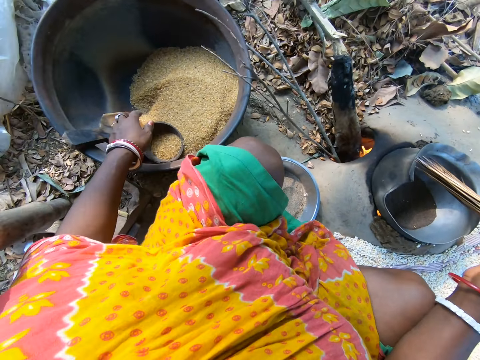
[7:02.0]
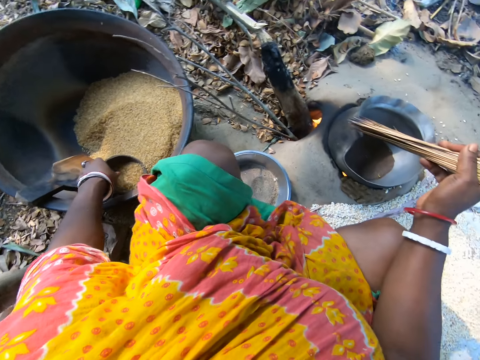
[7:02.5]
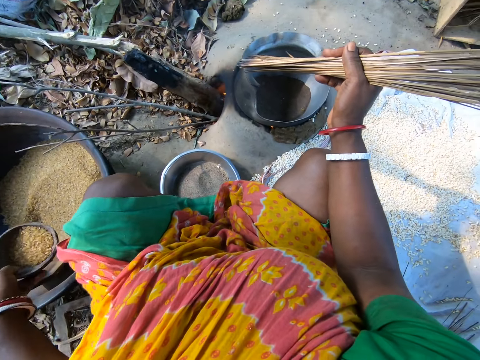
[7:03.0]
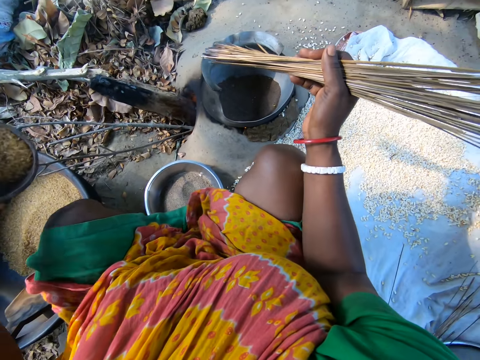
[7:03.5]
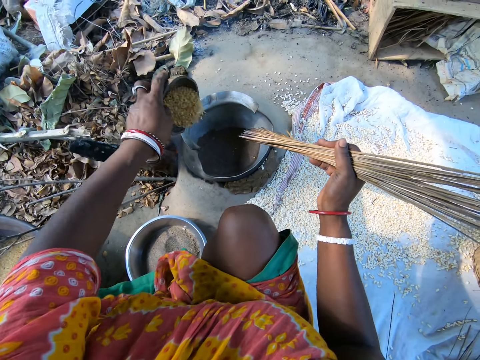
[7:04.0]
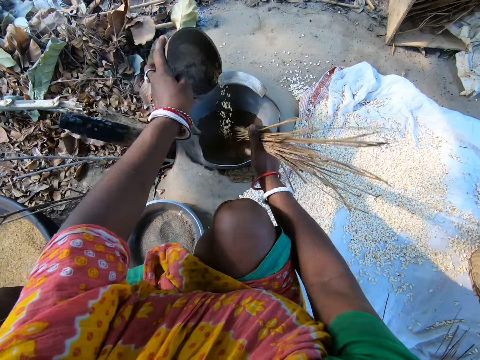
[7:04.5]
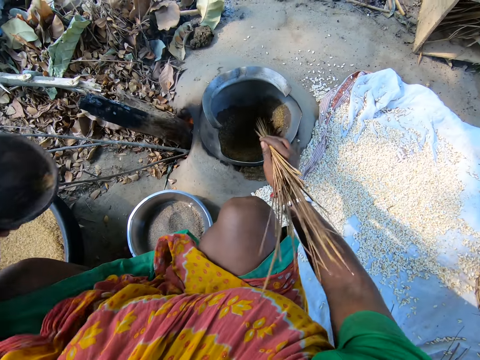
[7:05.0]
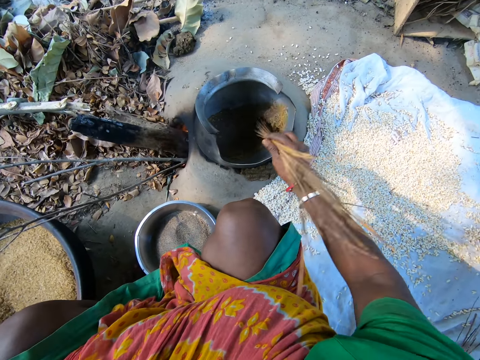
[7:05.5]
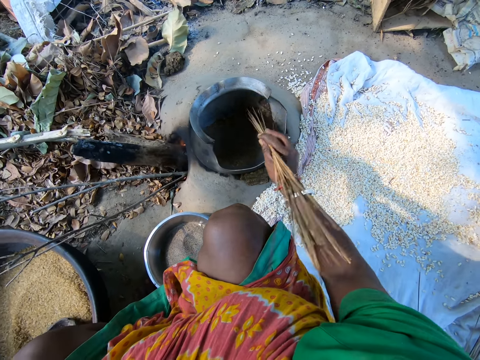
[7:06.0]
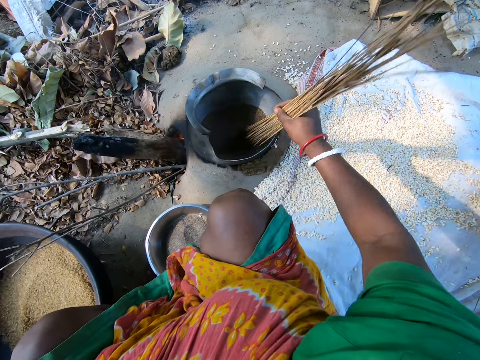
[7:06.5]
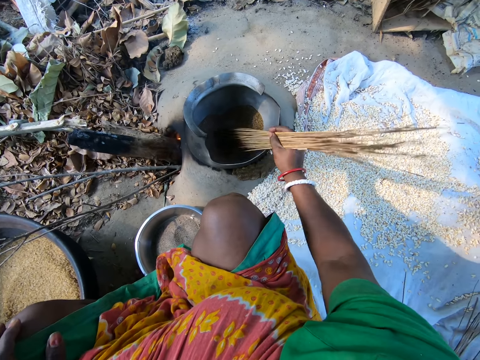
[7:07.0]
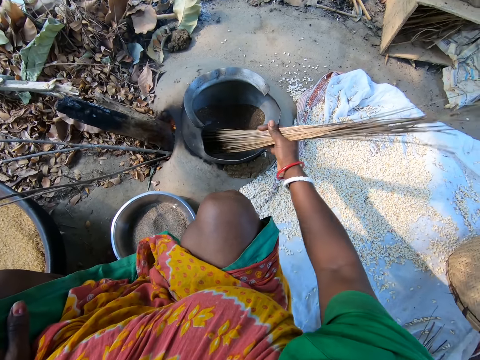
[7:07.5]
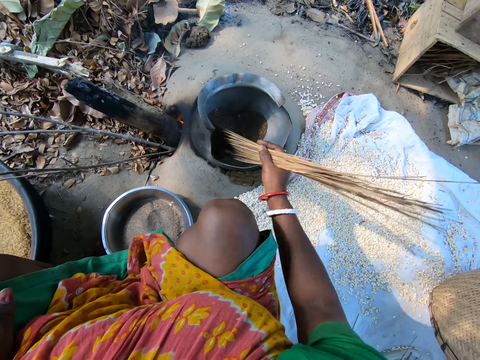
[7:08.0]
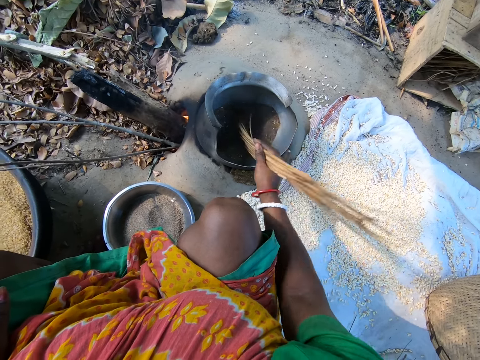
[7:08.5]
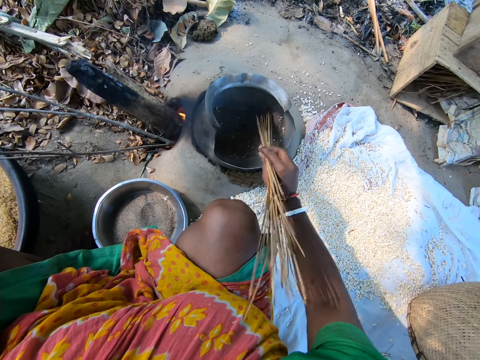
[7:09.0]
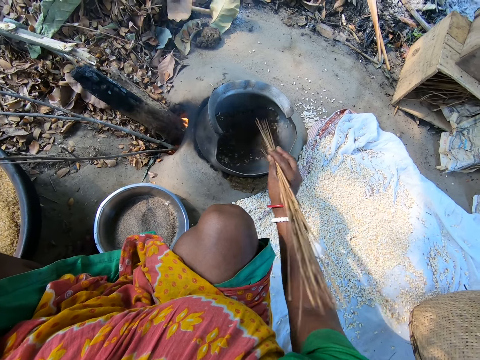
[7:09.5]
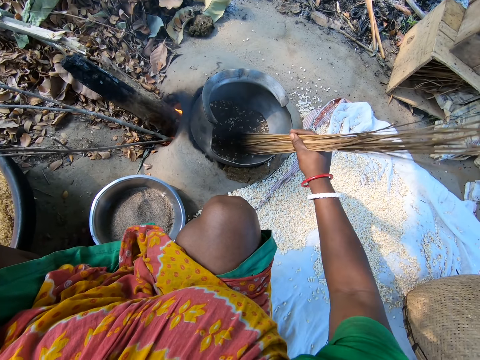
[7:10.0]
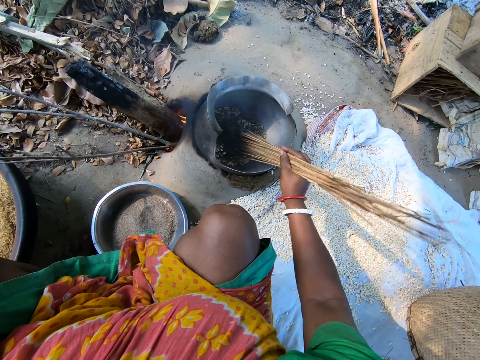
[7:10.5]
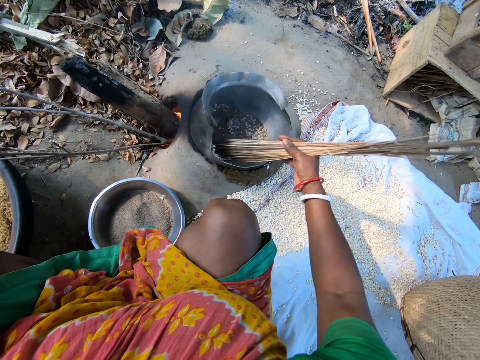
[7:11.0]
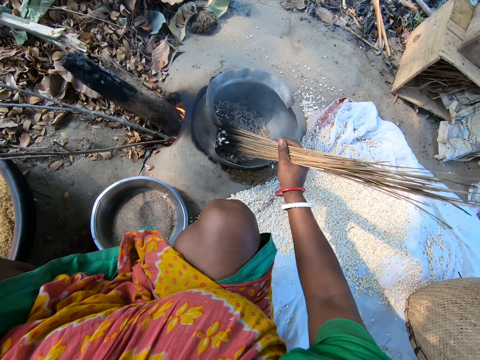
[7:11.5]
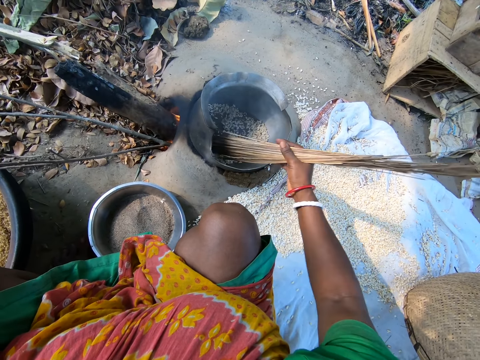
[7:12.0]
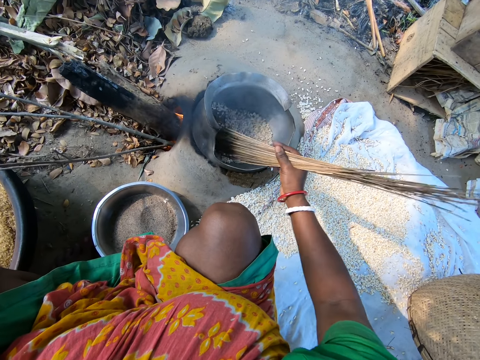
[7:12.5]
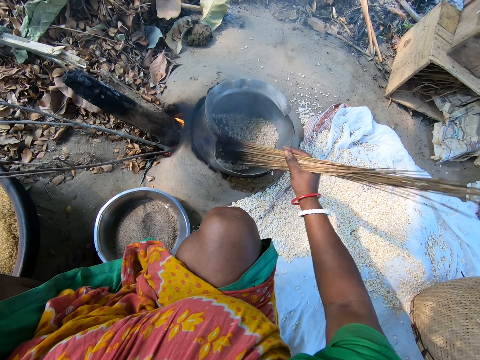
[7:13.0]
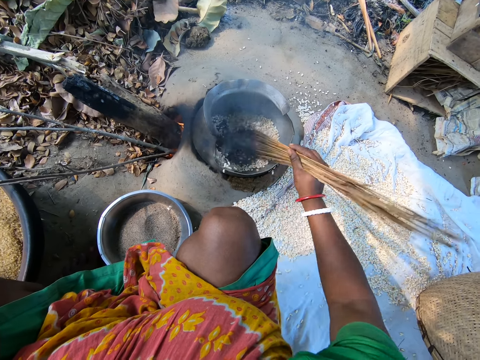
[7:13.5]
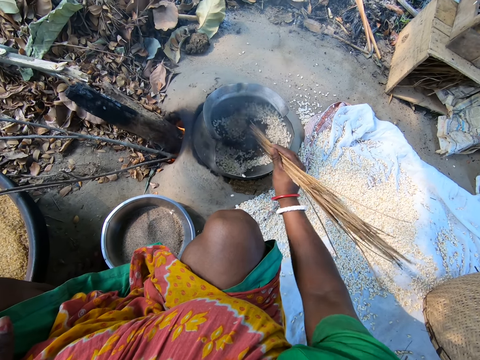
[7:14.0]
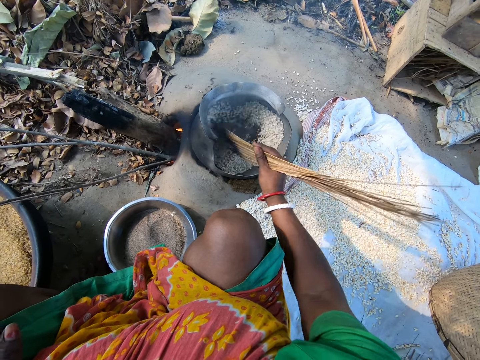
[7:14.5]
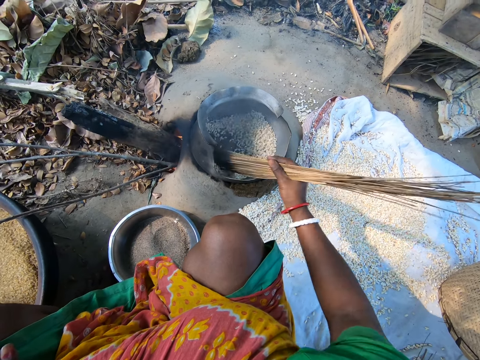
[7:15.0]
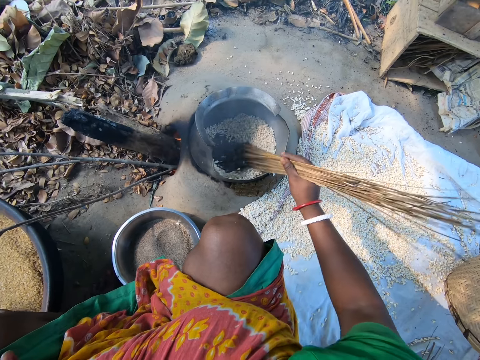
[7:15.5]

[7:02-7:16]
The camera wearer scoops grain from the pot. They pick a dish of popcorns in a basin. They pour the popcorns in a pot of ash. They mix the grain in the pot. They roast the popcorns in the pot.

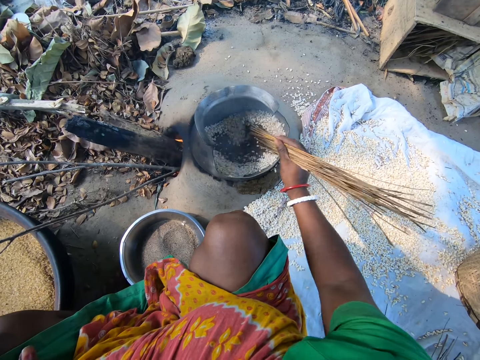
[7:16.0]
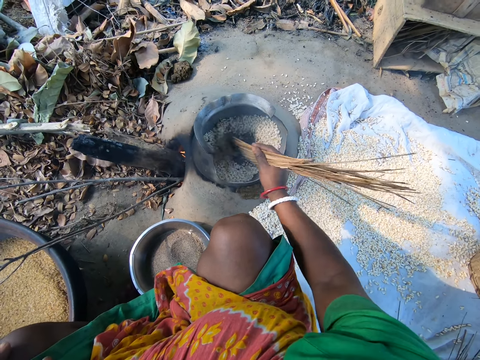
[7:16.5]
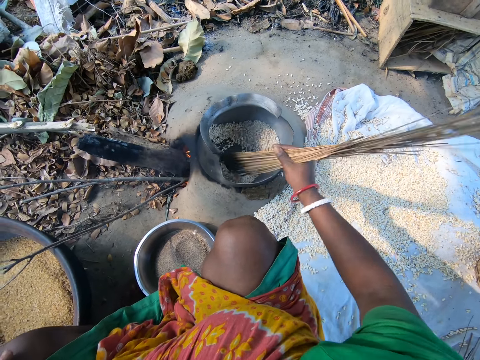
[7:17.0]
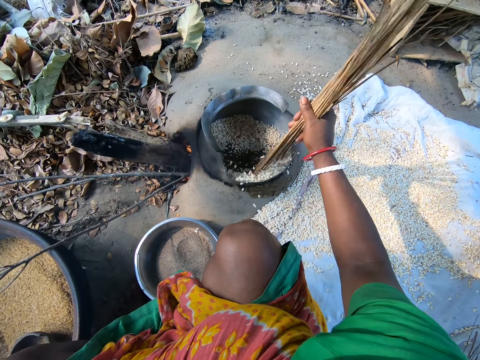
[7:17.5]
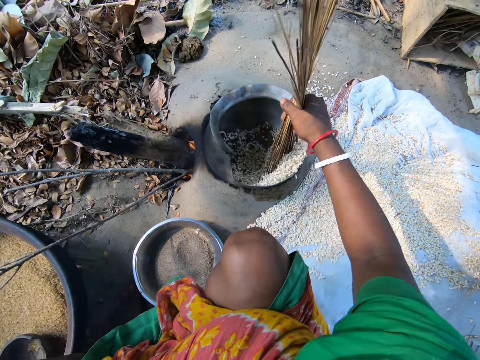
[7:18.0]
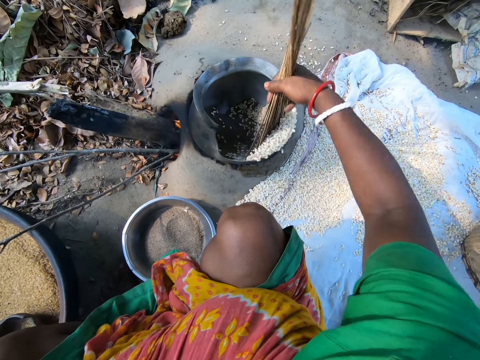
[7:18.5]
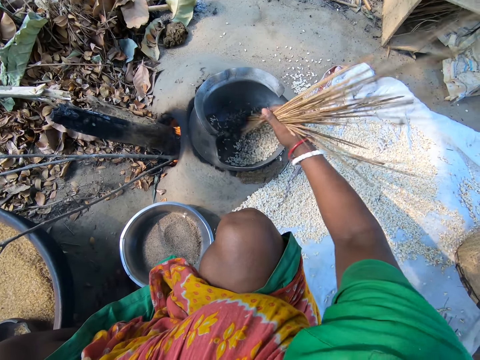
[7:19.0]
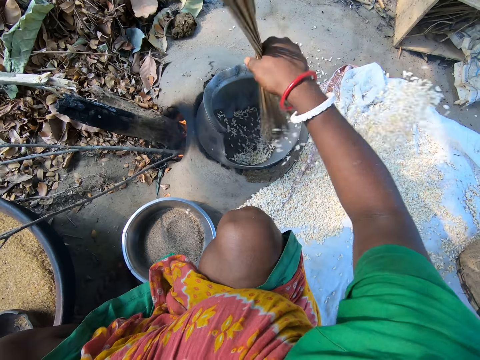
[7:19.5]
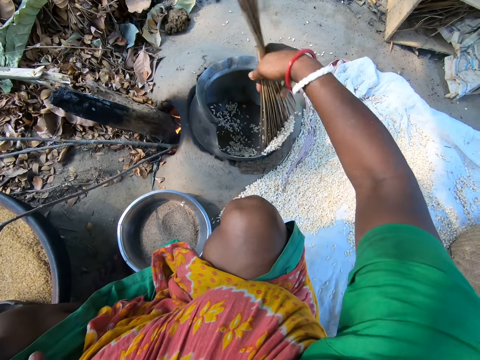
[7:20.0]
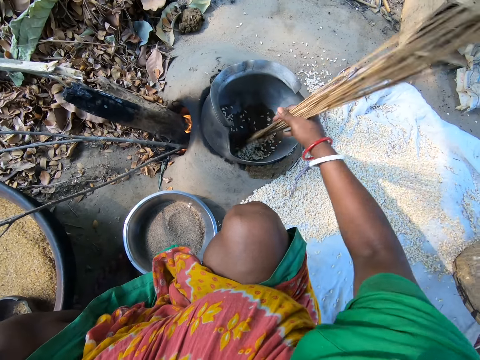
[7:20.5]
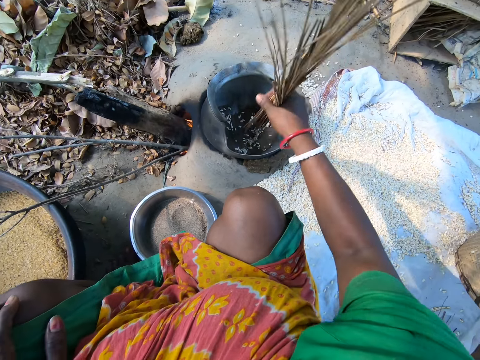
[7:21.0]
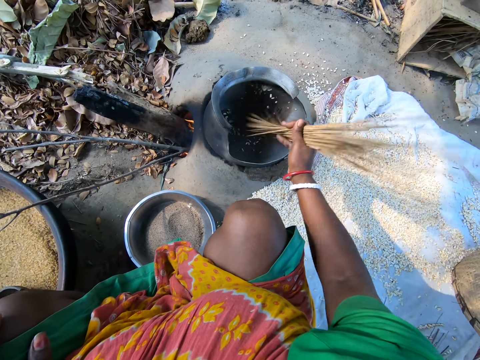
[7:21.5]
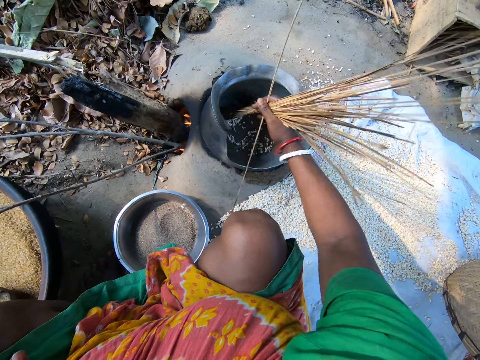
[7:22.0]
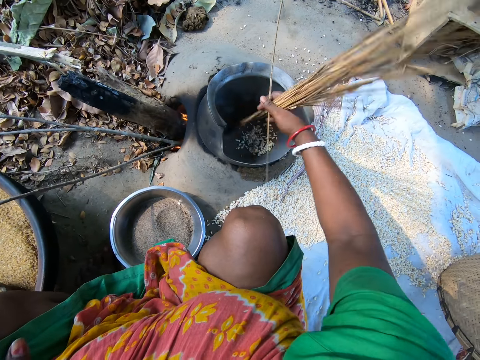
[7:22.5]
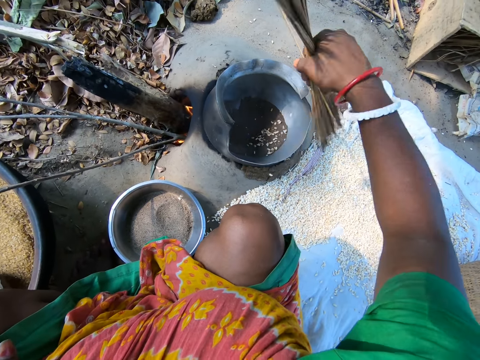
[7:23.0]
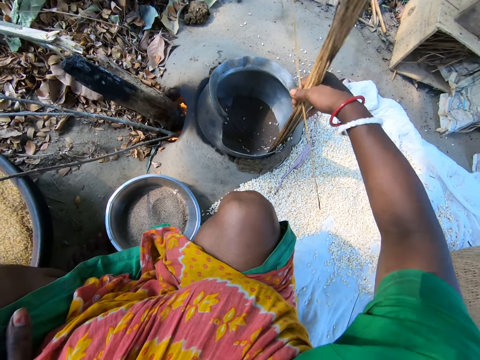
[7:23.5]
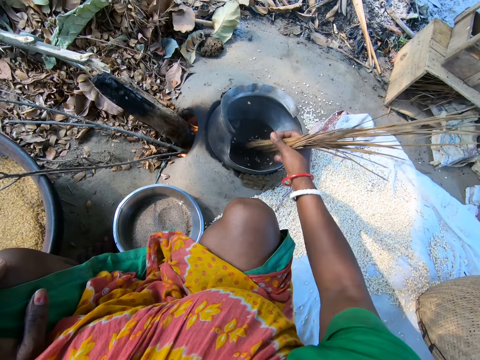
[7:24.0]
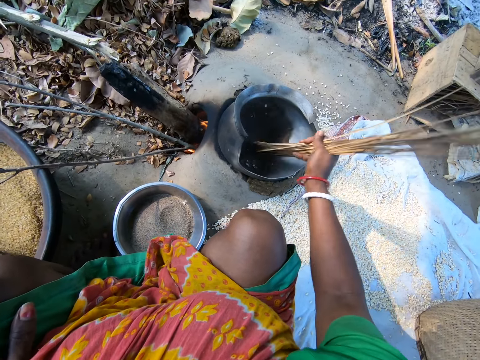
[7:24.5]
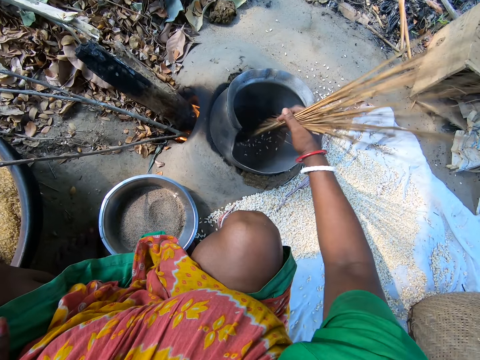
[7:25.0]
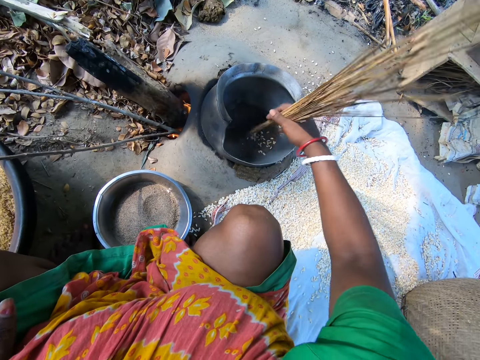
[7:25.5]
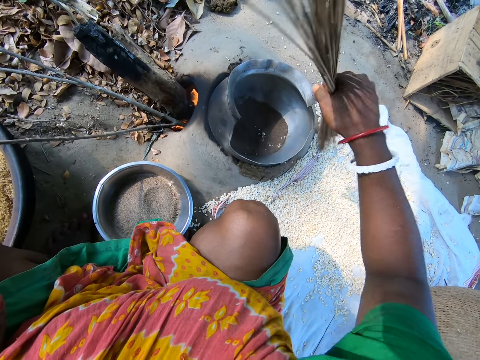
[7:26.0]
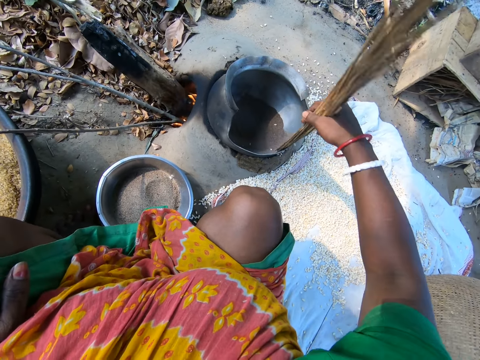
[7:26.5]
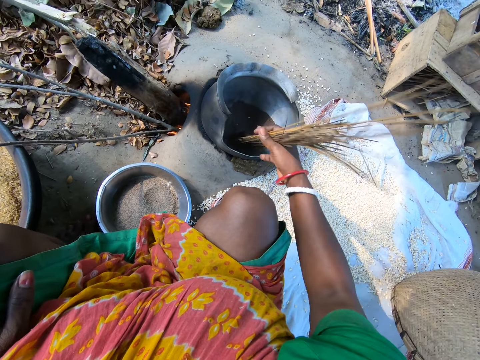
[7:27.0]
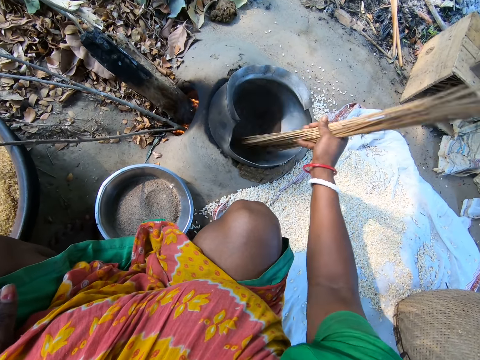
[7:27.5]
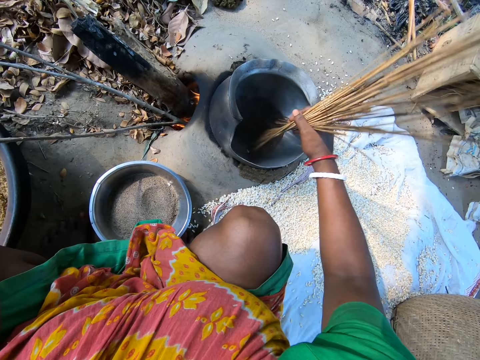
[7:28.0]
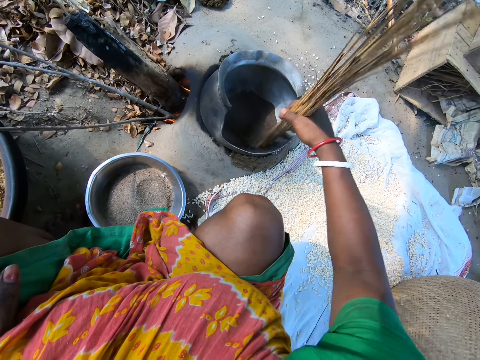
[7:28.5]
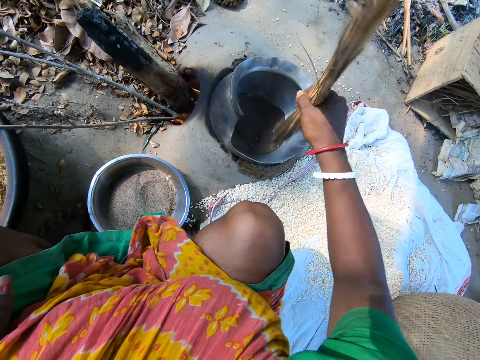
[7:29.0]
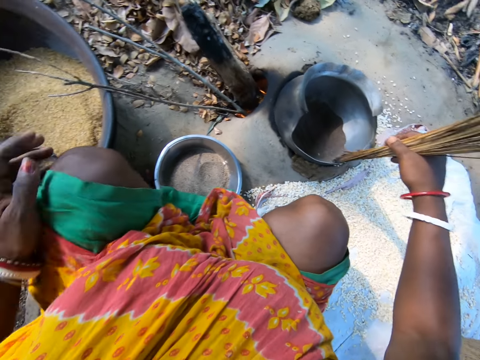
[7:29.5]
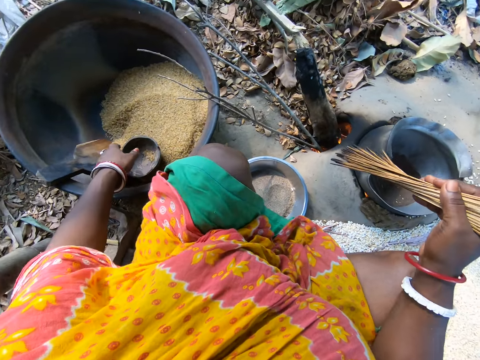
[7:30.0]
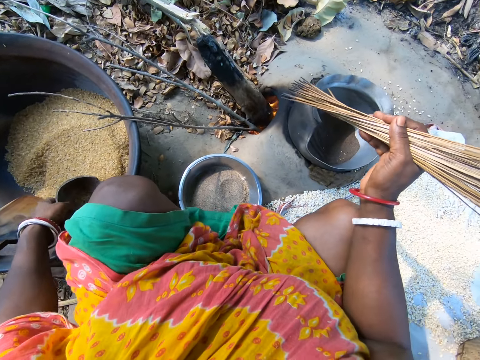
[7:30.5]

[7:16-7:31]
The camera wearer removes grain from the pot. They pour popcorns on a piece of cloth on the ground. They roast the popcorns in the pot. They pour the popcorns on the piece of cloth on the ground. They roast the popcorns in the pot. They pour the popcorns on the piece of cloth on the ground. They roast the popcorns in the pot. They pour the popcorns on the piece of cloth on the ground. They look at the popcorns in a basin. They pick a bowl.
